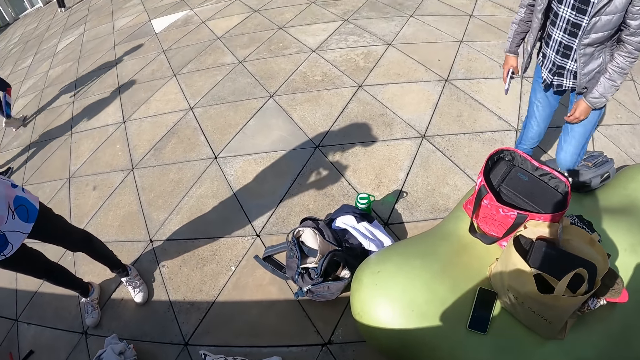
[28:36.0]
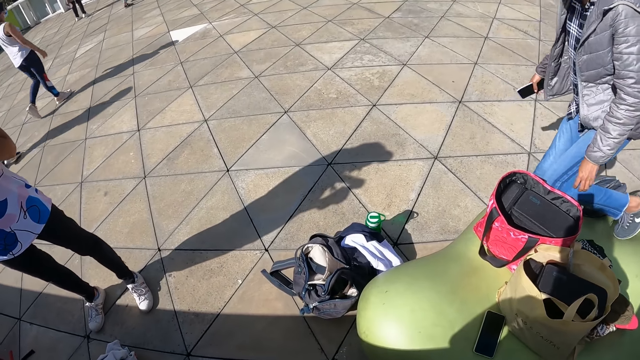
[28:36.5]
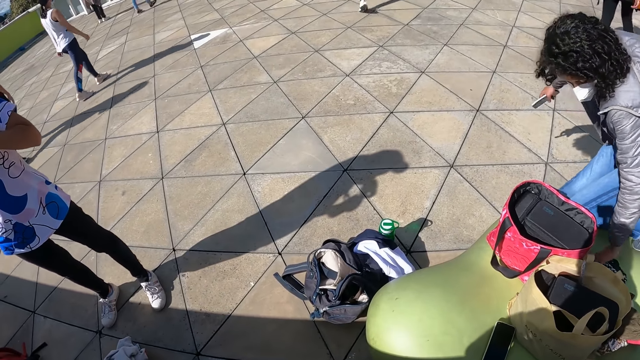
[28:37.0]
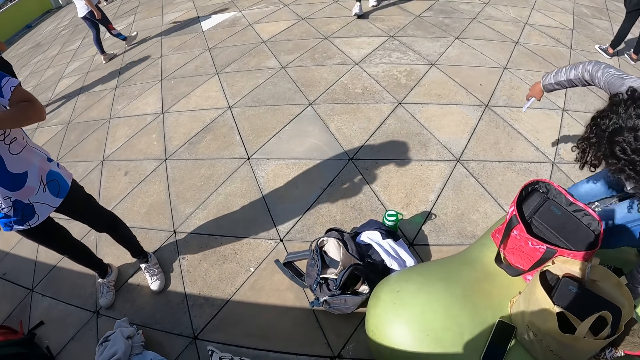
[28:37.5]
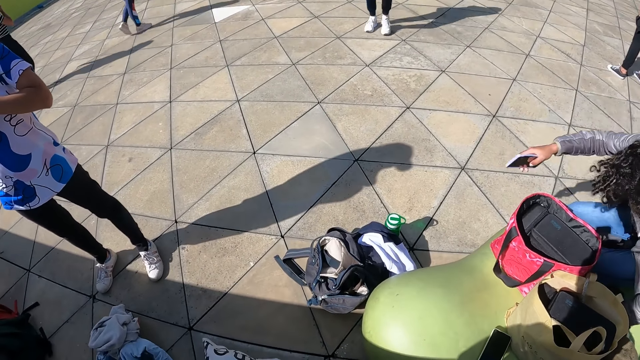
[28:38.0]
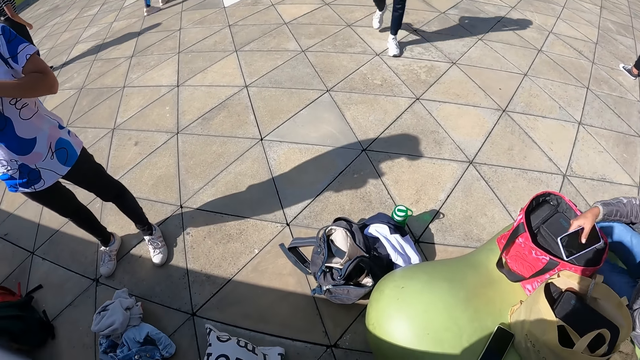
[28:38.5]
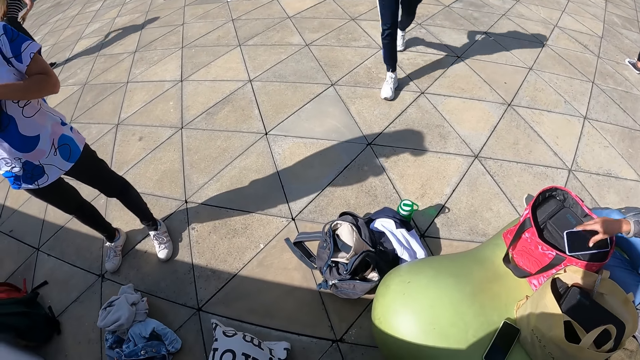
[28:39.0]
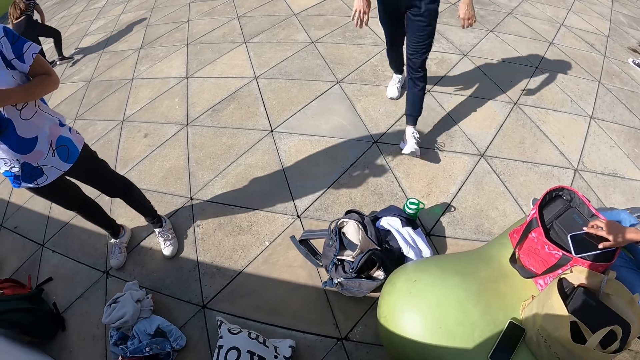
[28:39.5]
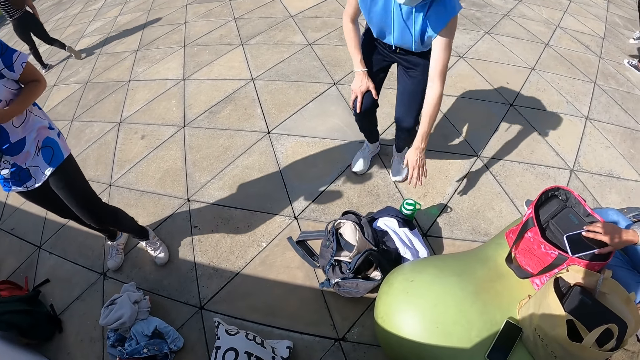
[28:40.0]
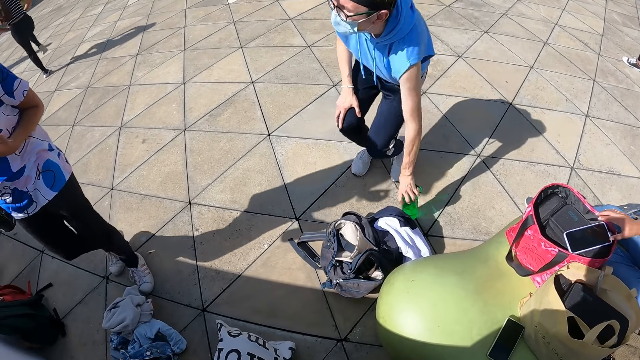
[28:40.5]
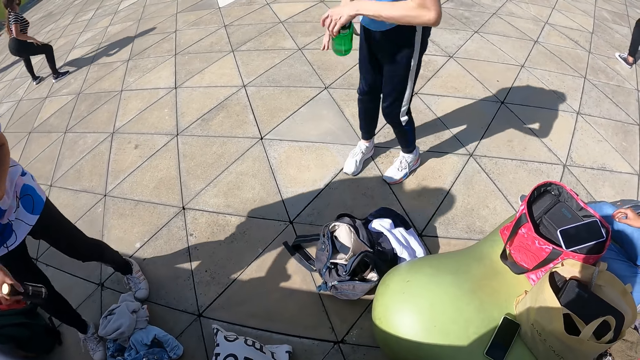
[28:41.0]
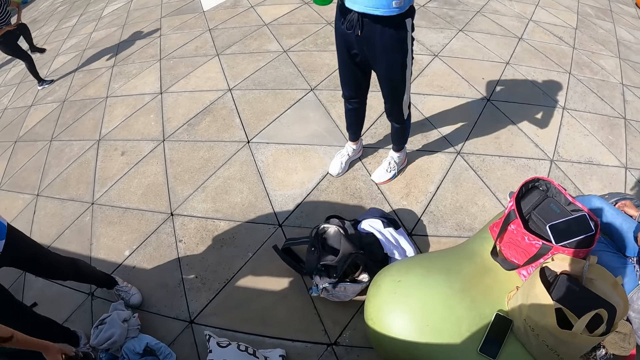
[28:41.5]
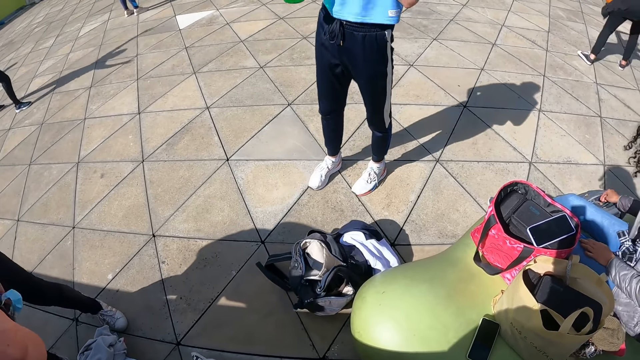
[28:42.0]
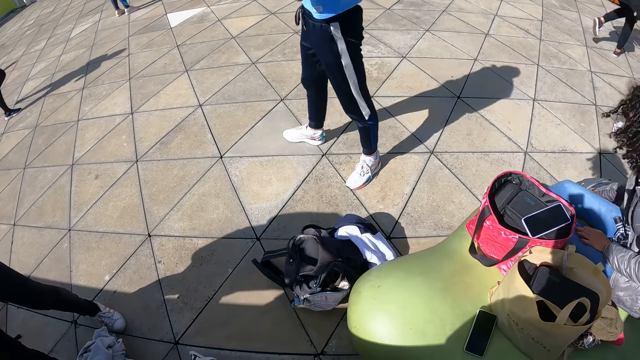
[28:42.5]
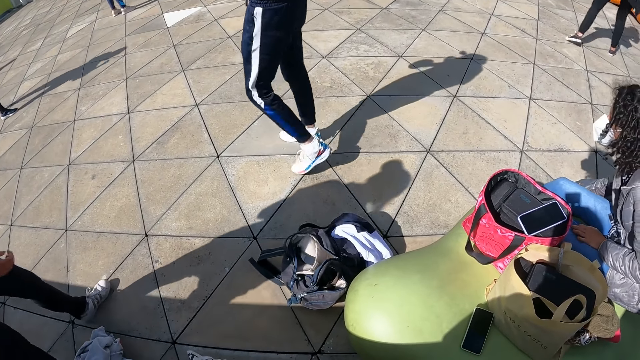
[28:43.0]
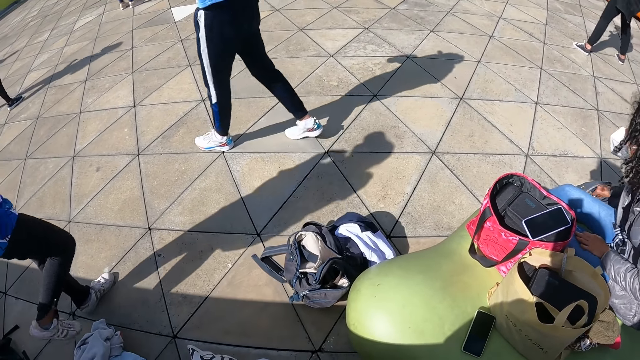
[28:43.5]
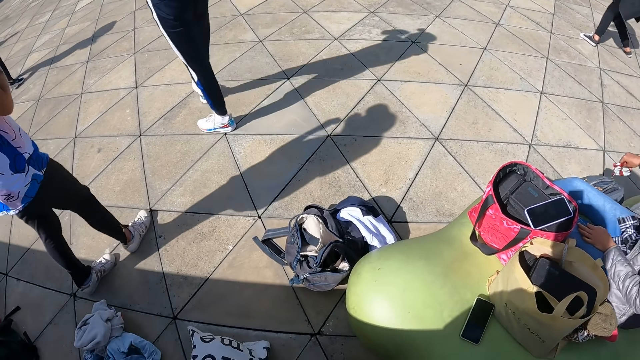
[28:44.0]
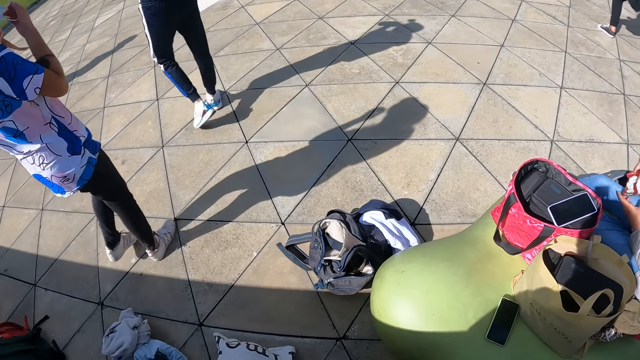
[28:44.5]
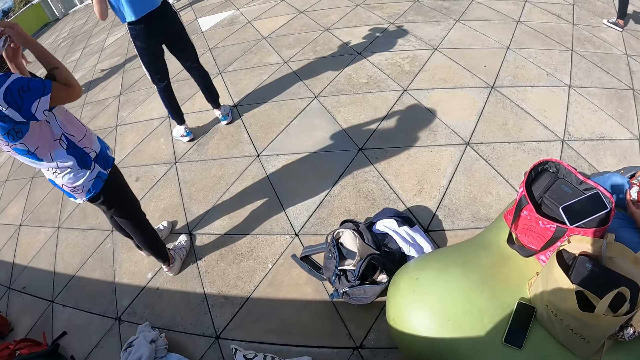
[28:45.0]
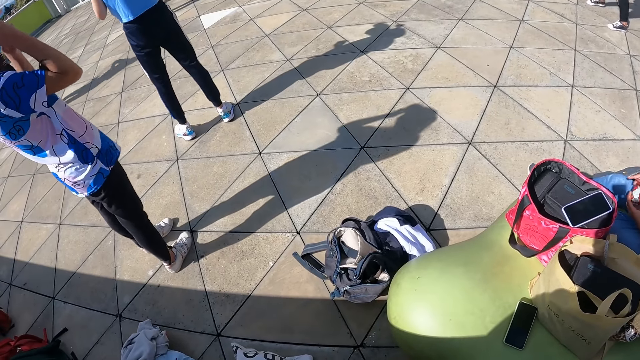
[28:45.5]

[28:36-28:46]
A person sits down.

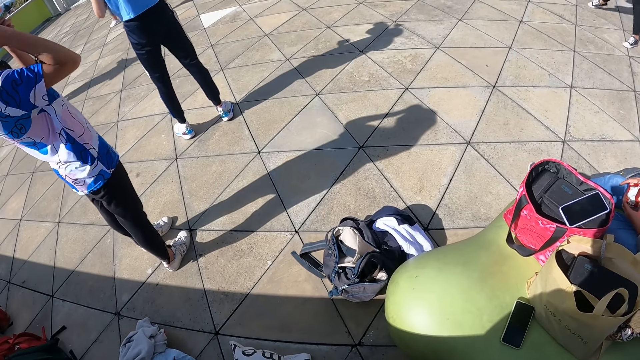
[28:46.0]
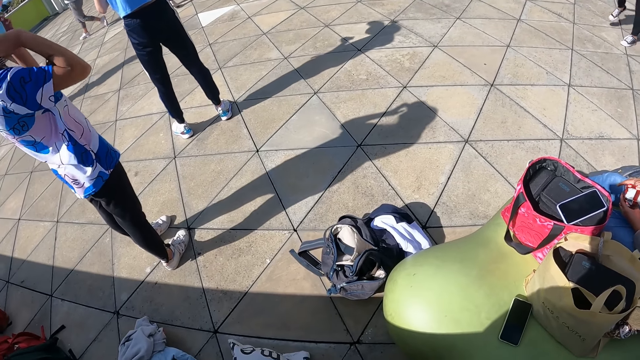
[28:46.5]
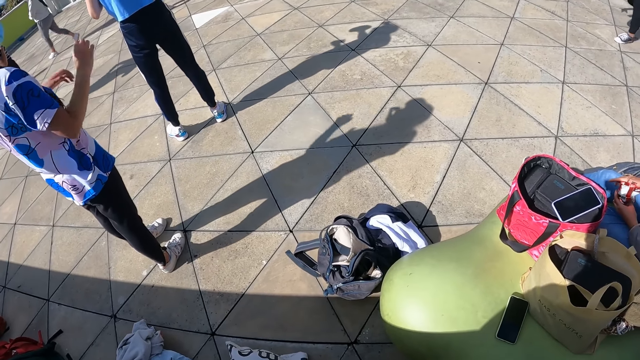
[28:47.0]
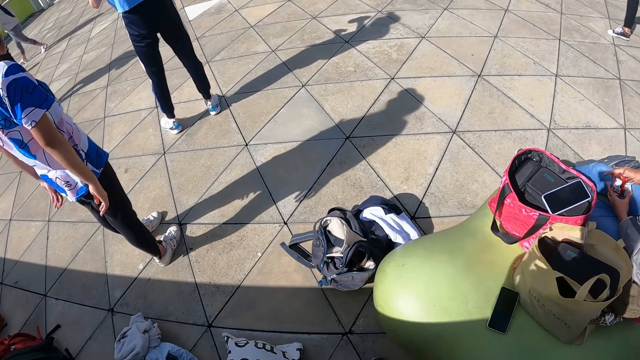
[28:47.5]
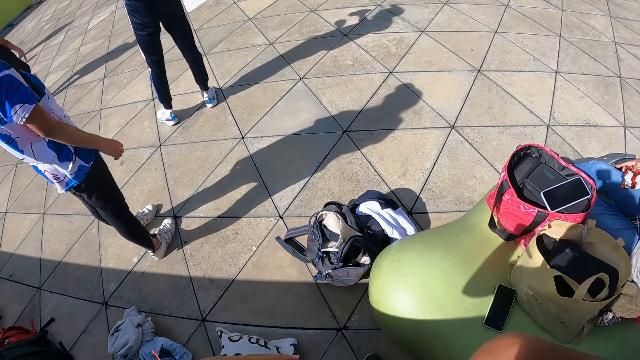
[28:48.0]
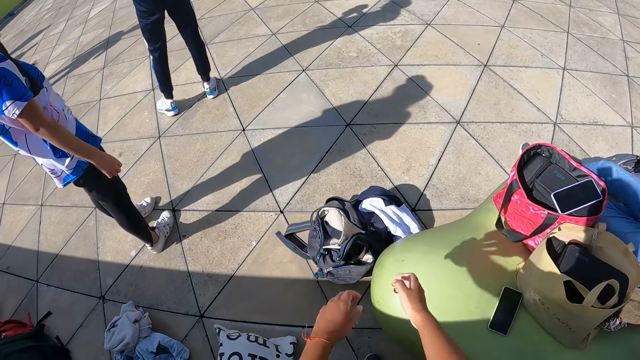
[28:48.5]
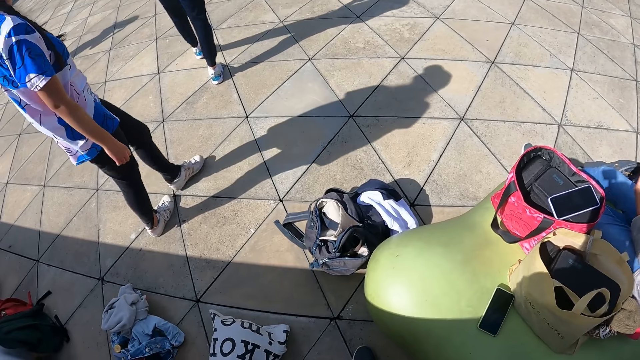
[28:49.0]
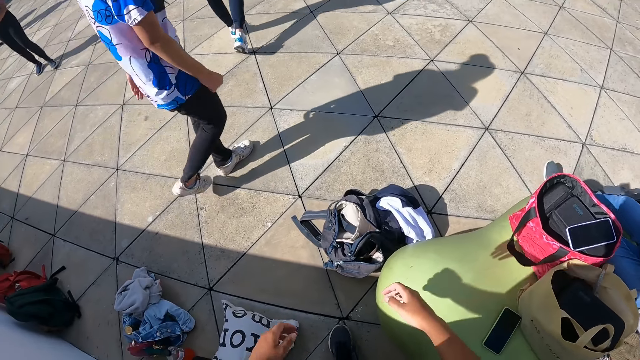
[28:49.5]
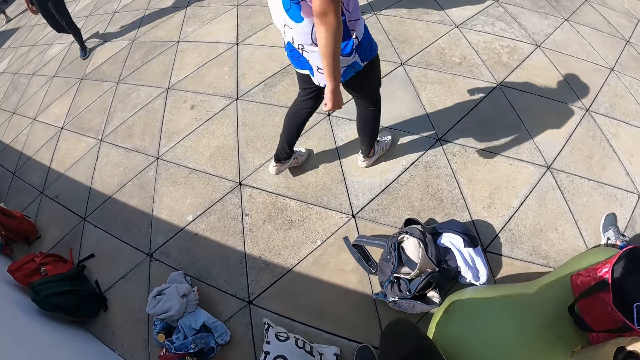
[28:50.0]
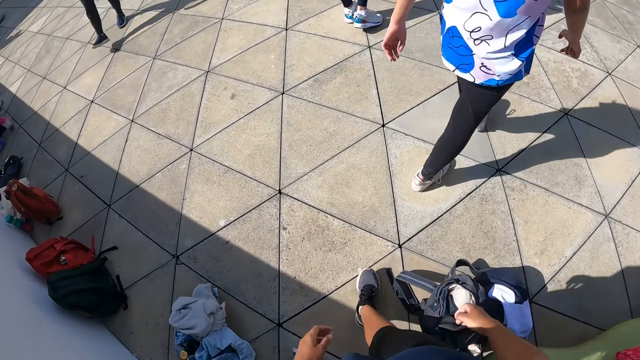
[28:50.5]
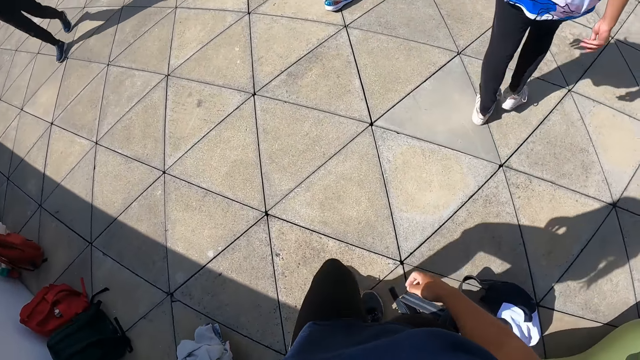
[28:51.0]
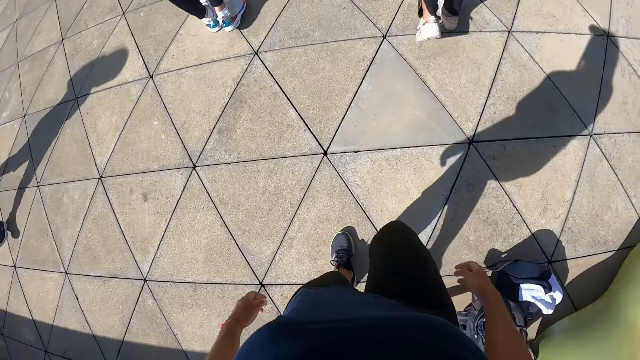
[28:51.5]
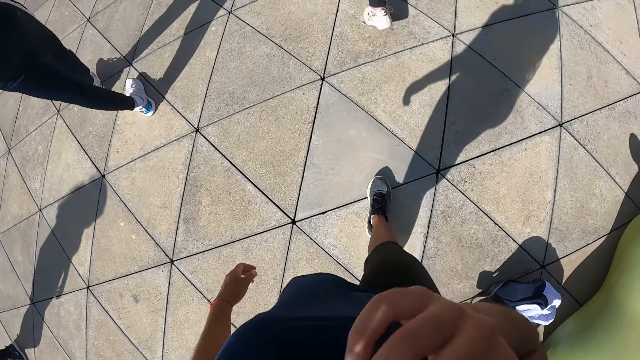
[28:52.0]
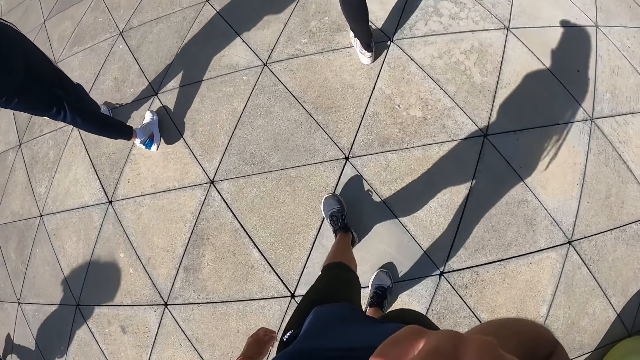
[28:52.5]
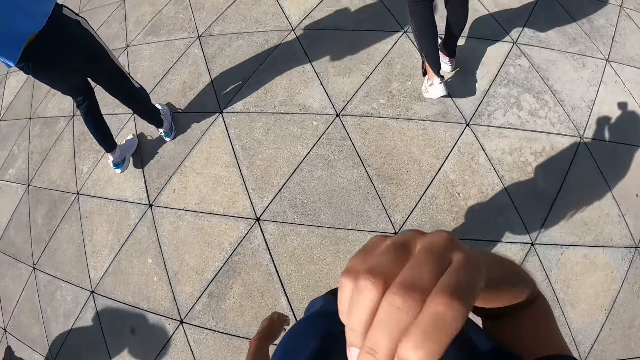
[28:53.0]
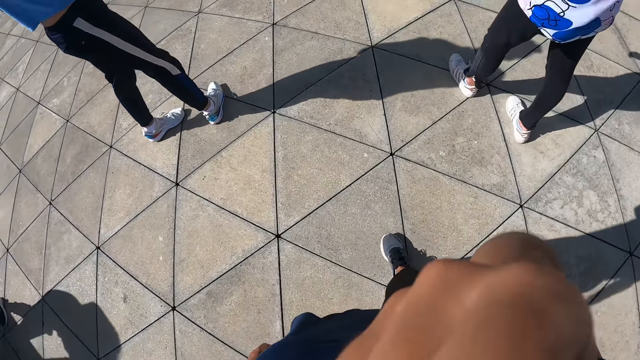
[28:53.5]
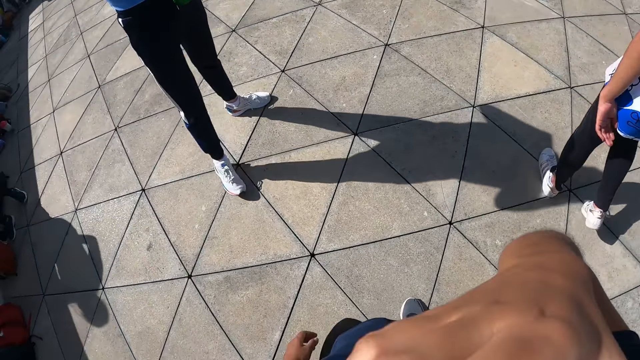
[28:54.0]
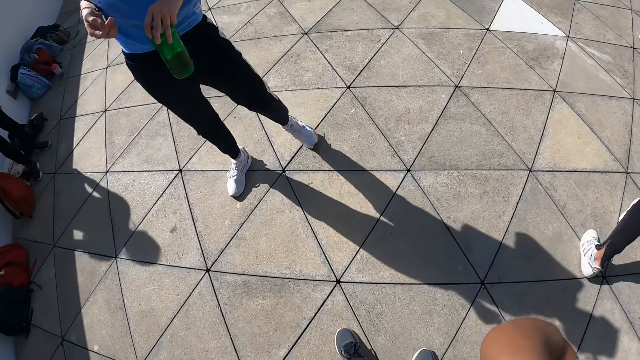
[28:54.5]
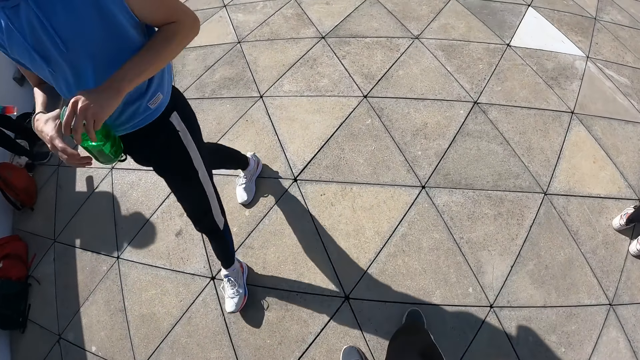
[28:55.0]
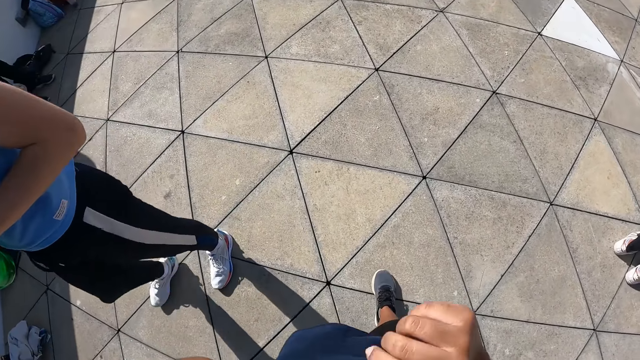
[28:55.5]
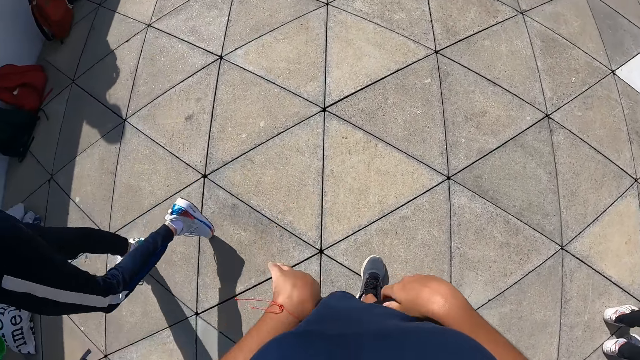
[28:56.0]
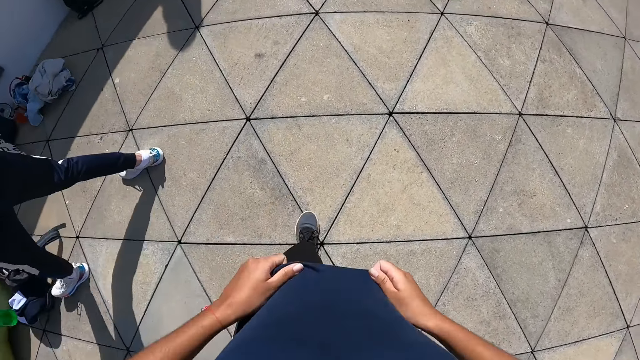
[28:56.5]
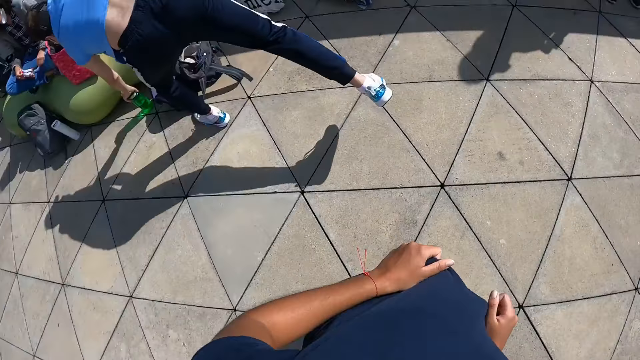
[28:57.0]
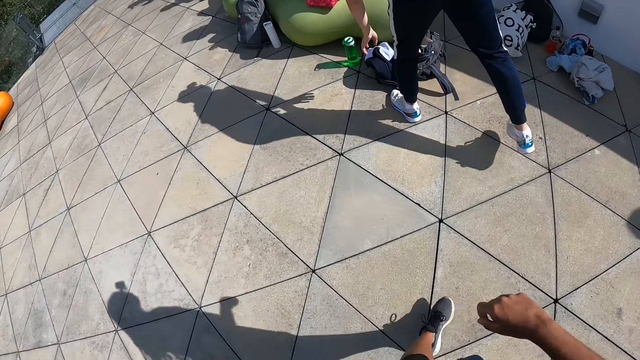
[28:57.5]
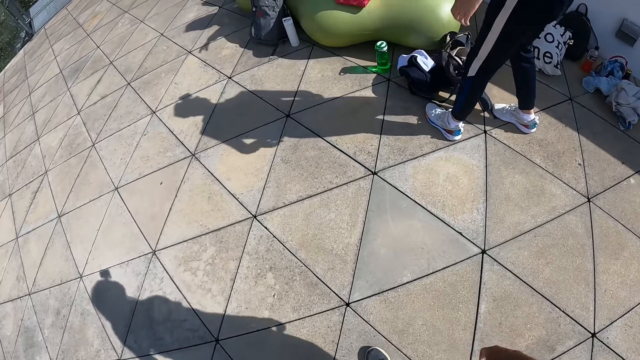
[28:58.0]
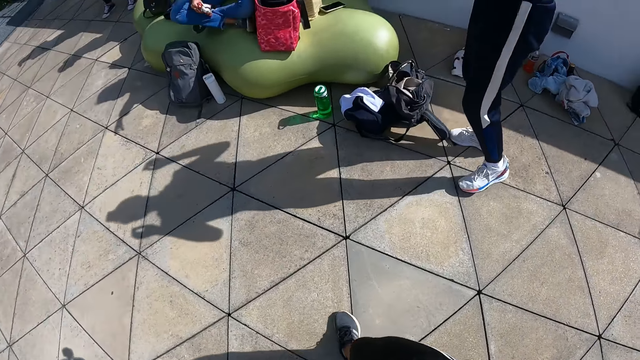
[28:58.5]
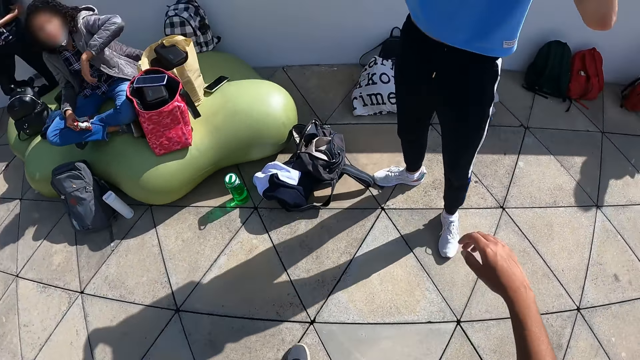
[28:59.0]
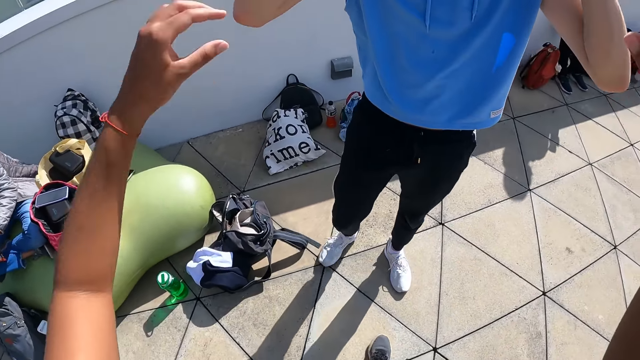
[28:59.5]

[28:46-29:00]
The camera wearer dances. She adjusts her hands. She walks around on the floor. She rubs her face with her right hand. She adjusts her cloth with both hands. She stretches the t-shirt. She walks around on the floor.
